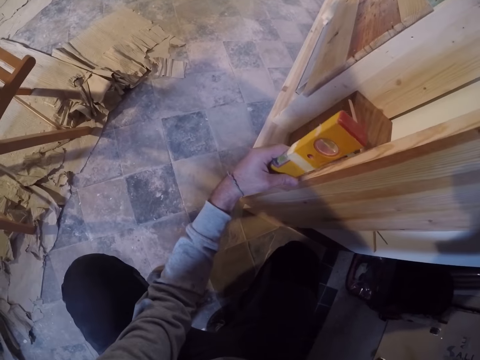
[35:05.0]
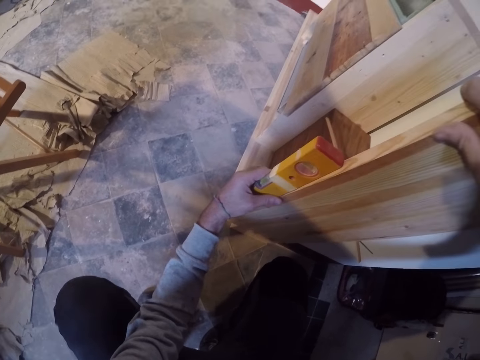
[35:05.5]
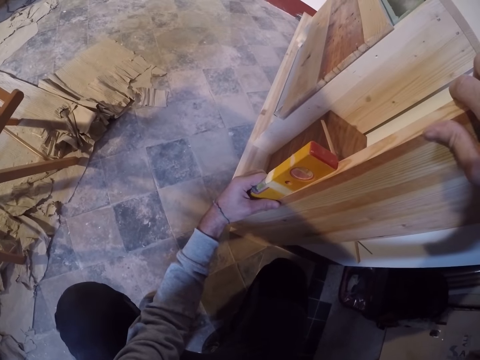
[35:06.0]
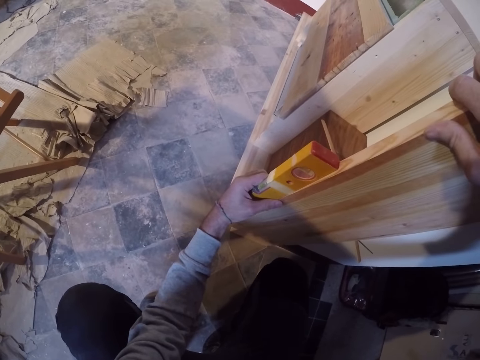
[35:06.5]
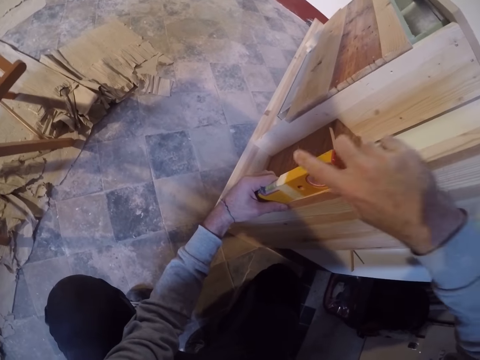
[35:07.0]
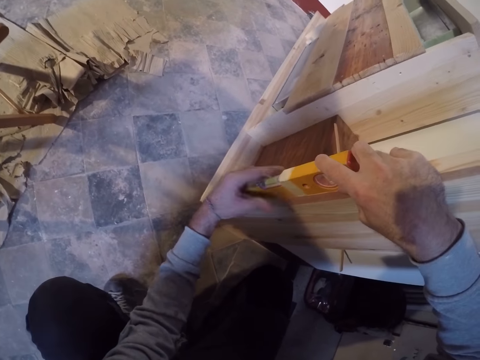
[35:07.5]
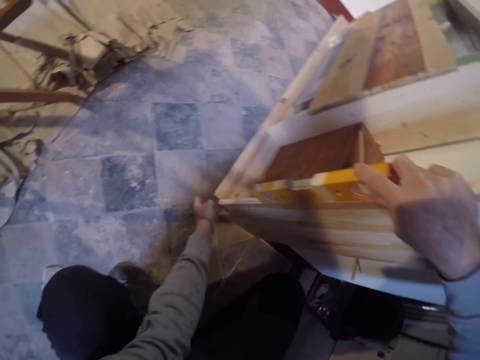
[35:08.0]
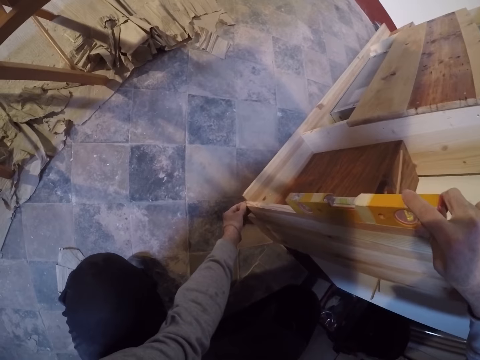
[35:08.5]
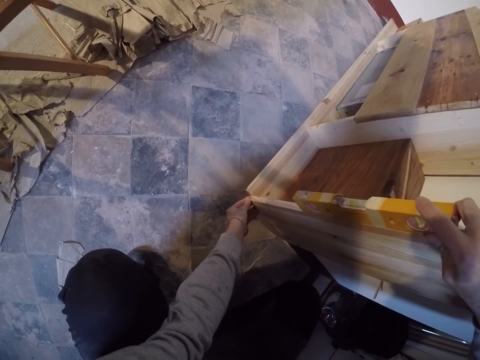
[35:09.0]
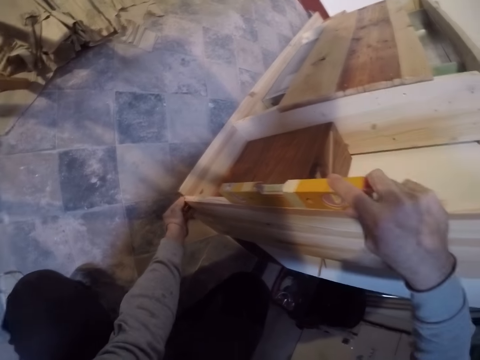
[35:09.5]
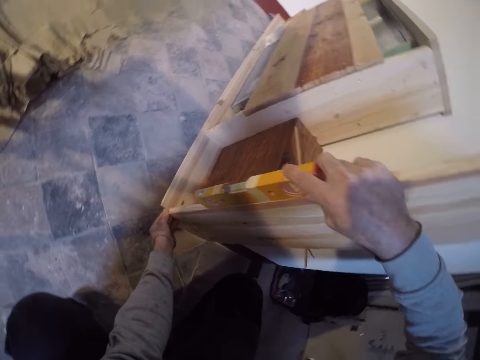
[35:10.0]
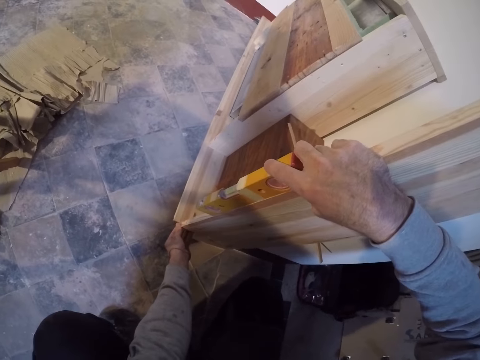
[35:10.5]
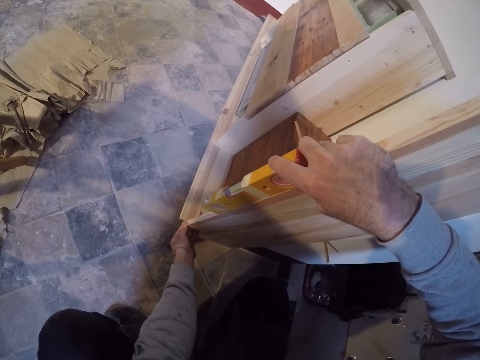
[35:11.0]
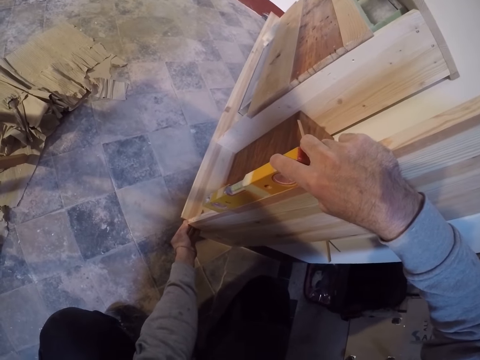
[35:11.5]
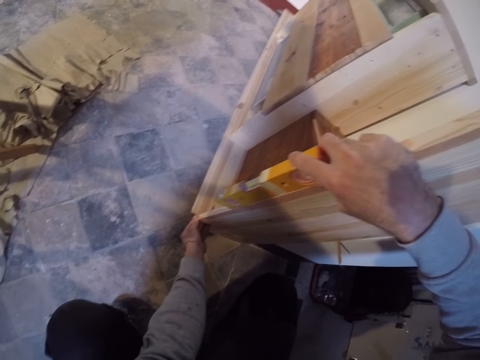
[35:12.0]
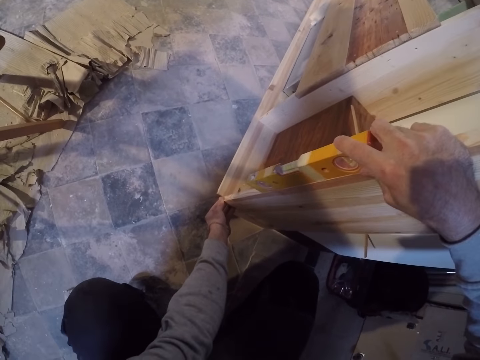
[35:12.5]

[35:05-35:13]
The camera wearer holds the spirit level on the side of the plank with his right hand. He adjusts the base of the shelf with his left hand.

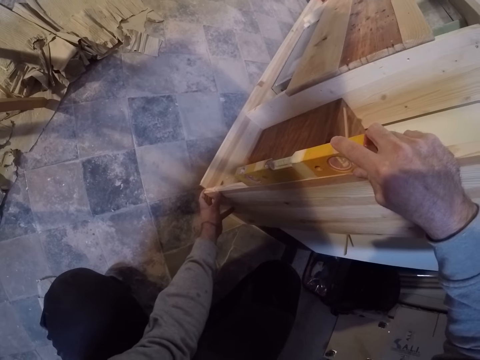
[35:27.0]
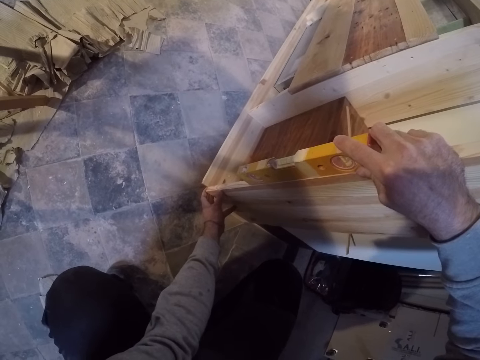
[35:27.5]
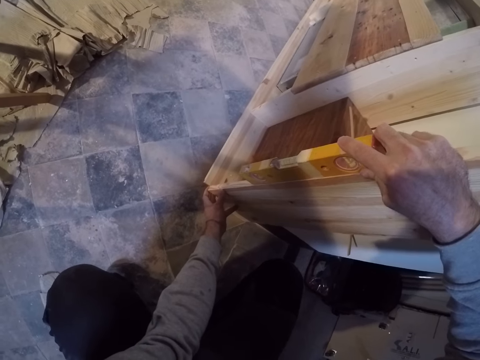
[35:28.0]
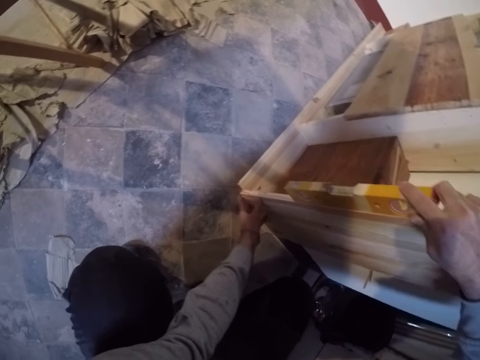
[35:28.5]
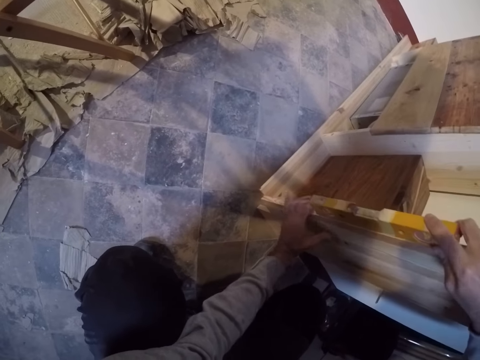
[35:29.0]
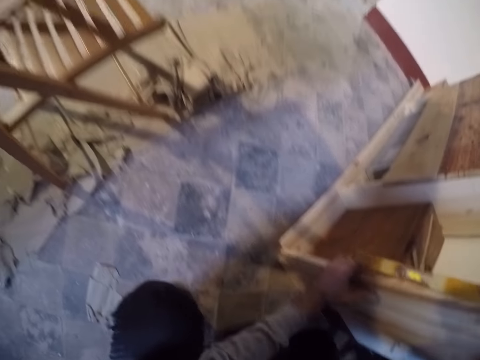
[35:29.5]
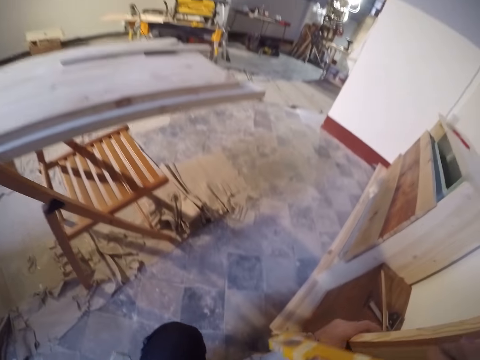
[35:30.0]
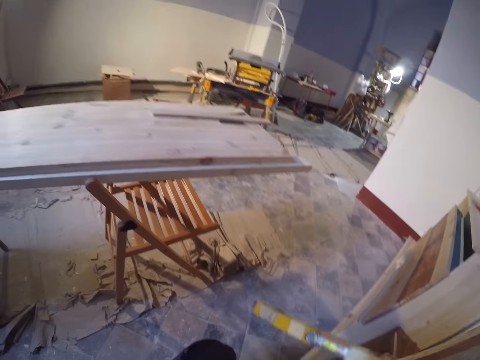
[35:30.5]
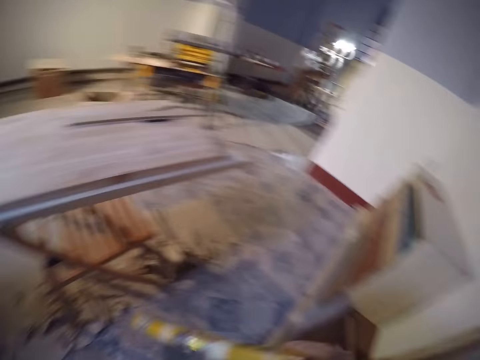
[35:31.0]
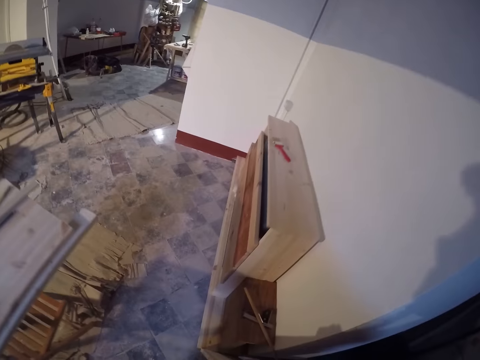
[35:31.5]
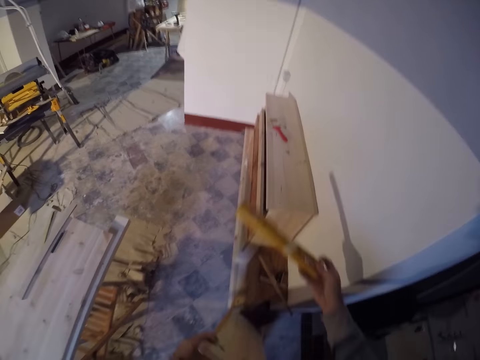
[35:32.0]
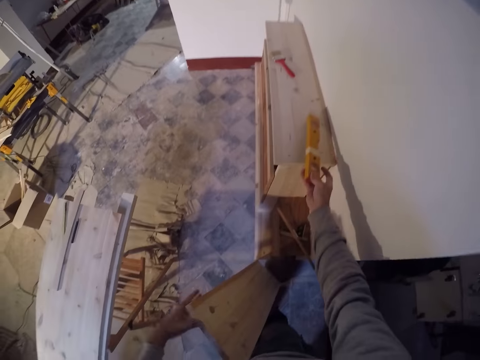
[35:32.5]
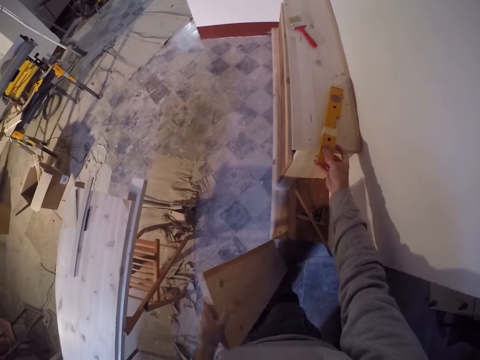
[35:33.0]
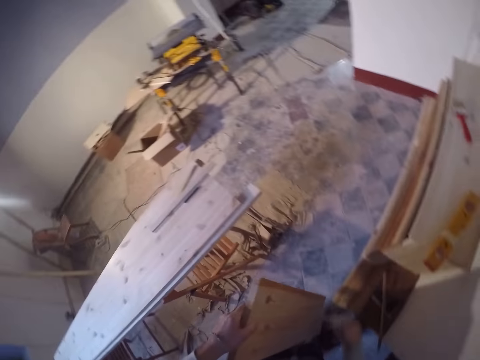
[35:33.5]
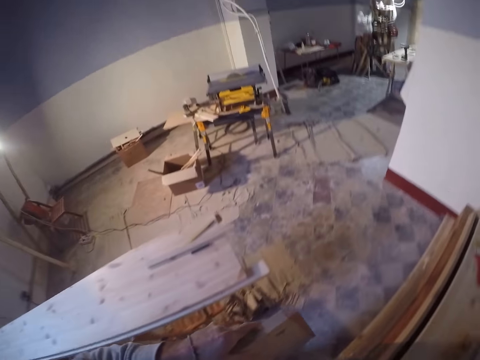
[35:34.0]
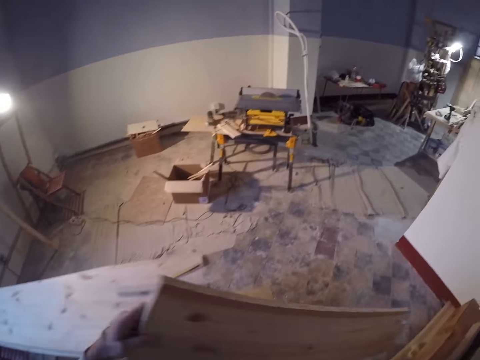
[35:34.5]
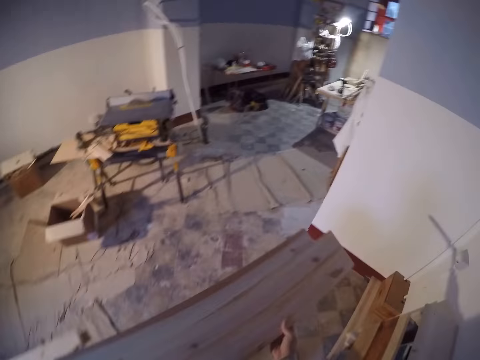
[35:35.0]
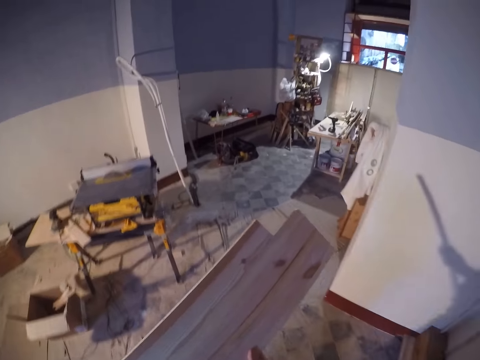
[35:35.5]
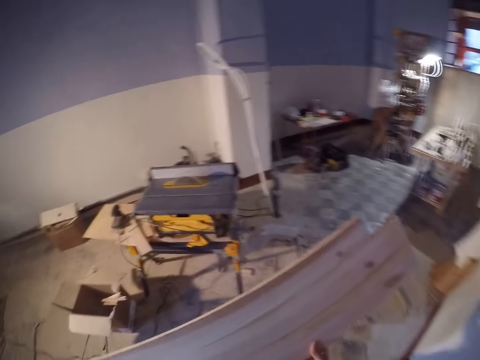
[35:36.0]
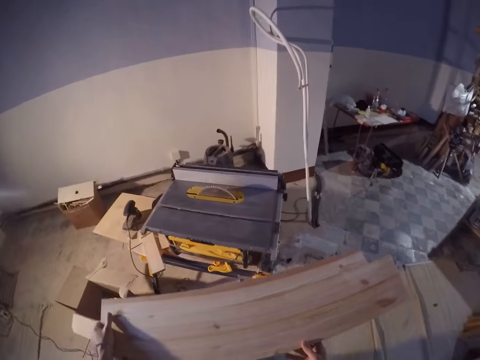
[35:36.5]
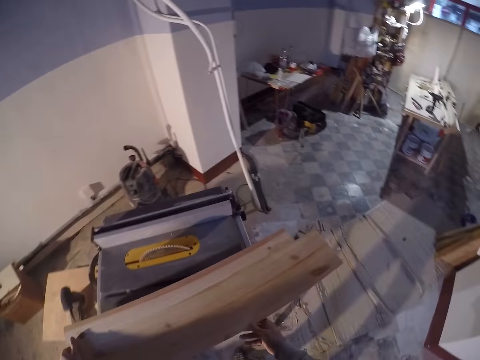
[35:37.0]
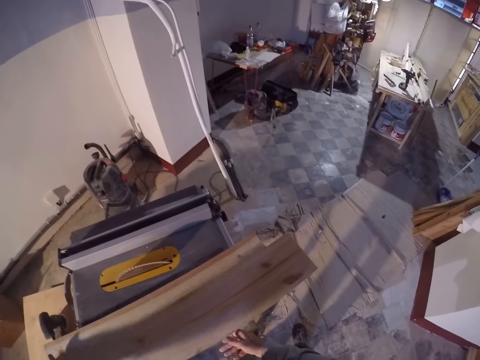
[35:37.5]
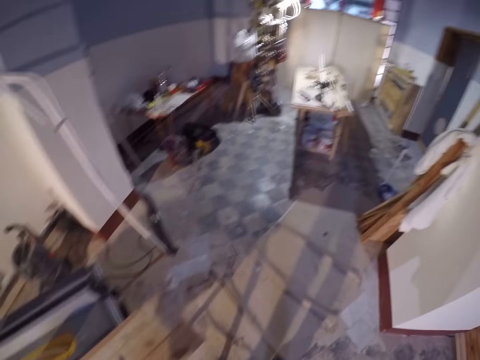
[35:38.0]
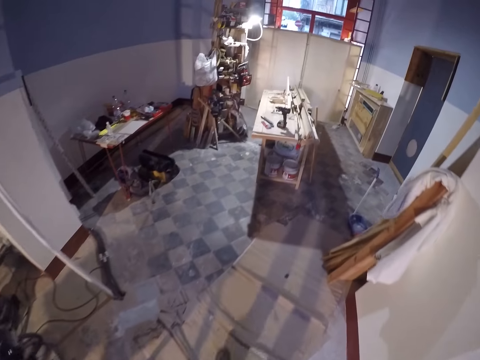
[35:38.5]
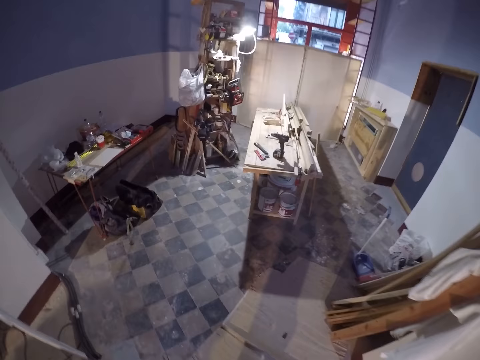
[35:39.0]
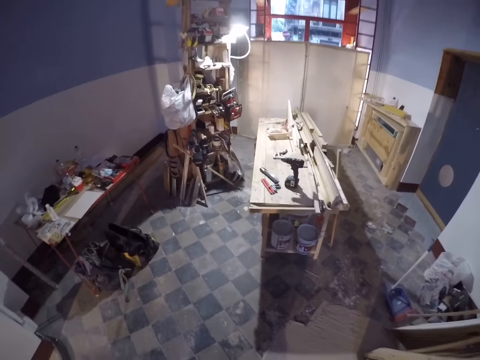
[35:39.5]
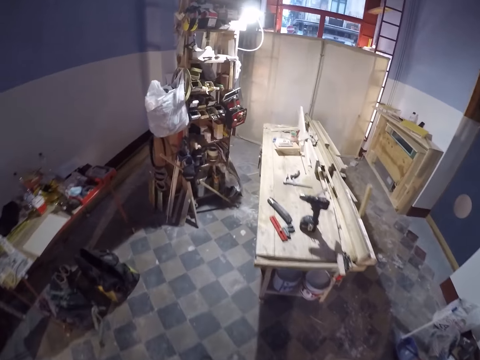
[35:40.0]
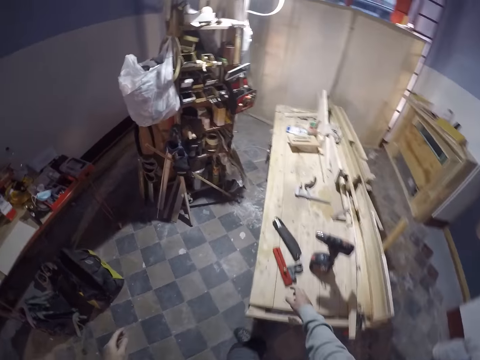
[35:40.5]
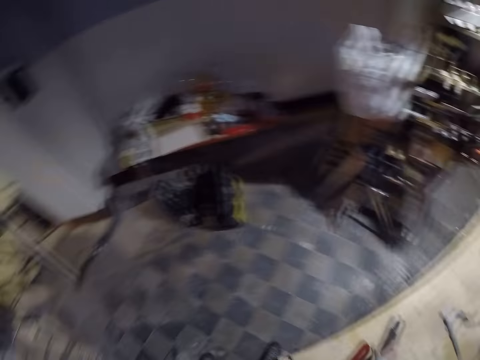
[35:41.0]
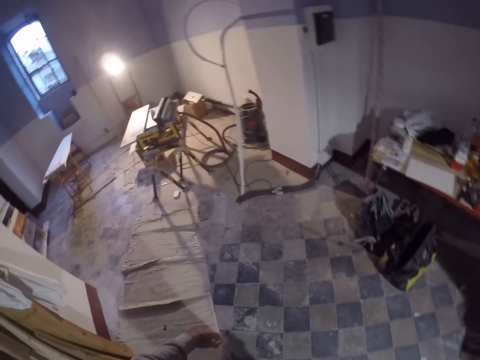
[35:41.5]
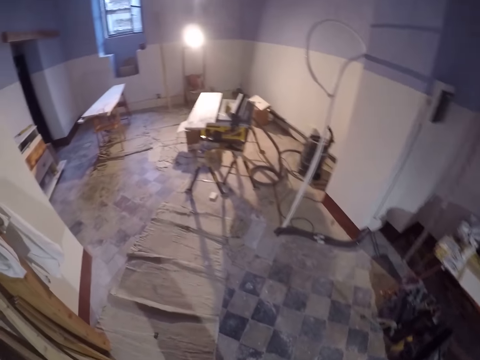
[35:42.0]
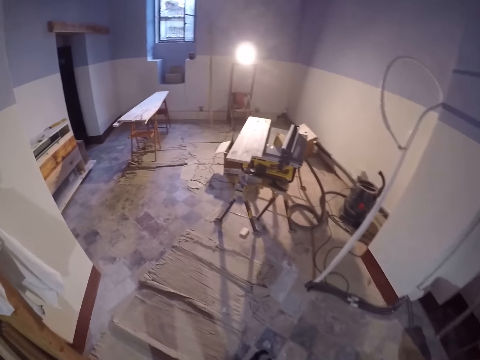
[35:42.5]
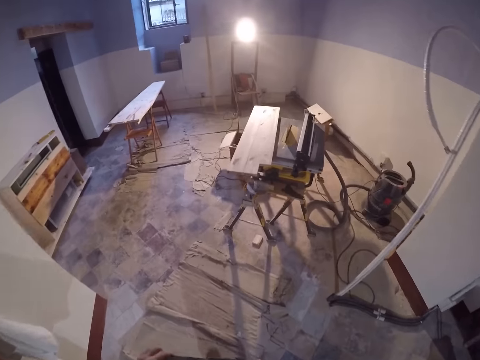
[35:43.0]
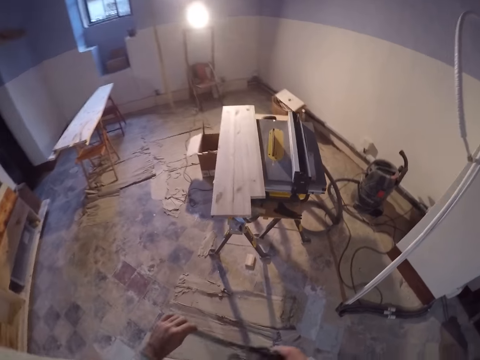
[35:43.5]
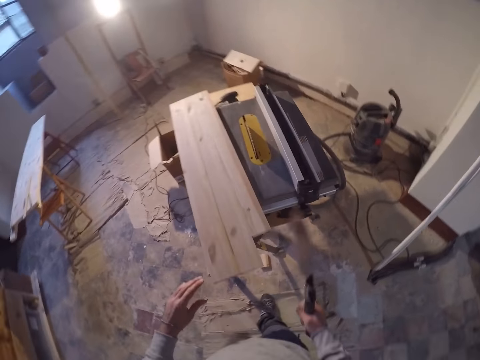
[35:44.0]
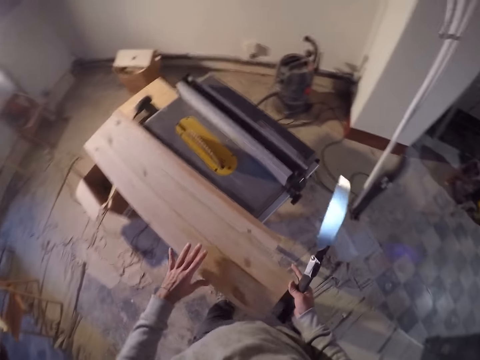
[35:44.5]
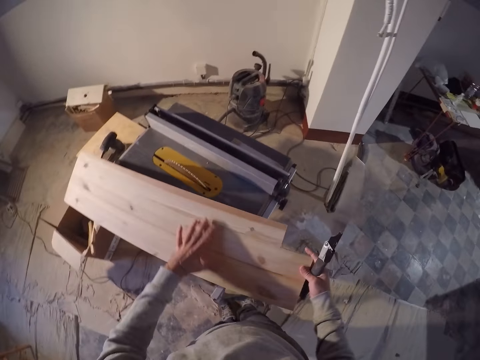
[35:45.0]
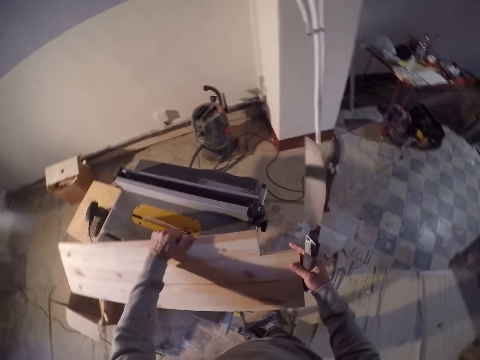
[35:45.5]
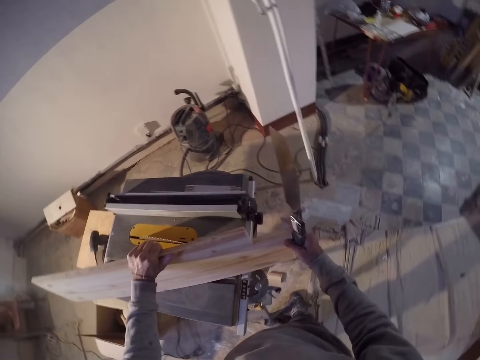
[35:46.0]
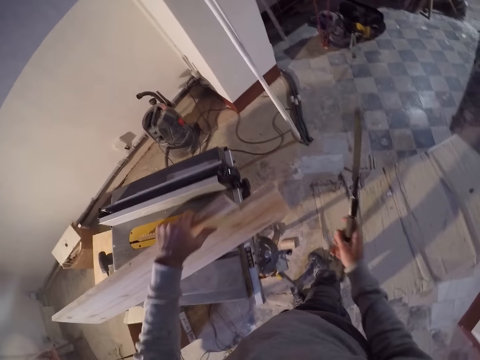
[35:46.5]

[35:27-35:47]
The camera wearer holds the plank with his left hand. He drops the spirit level on the shelf with his right hand. He carries the plank from the floor with his two hands. He walks around the workshop. He places the plank on the table with his two hands. He walks around the workshop. He picks up a knife from the table with his right hand. He walks around the workshop. He adjusts the plank on the table with his two hands.
